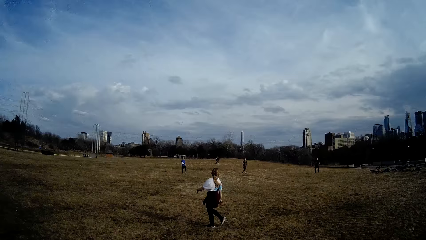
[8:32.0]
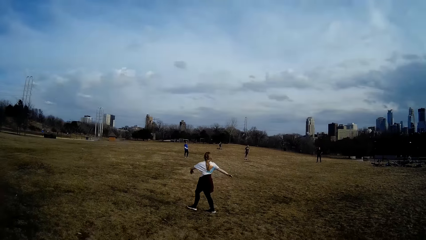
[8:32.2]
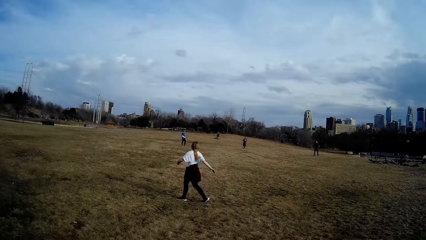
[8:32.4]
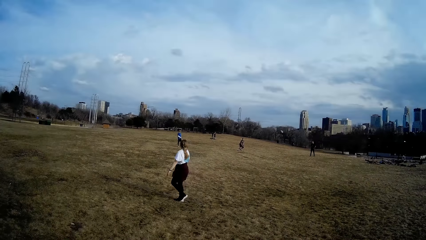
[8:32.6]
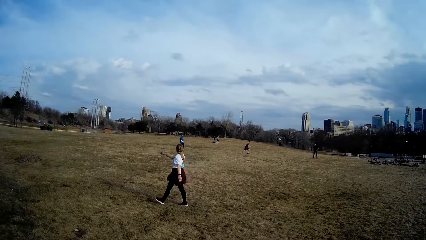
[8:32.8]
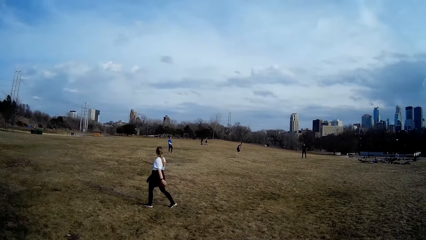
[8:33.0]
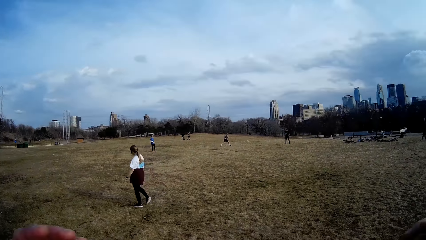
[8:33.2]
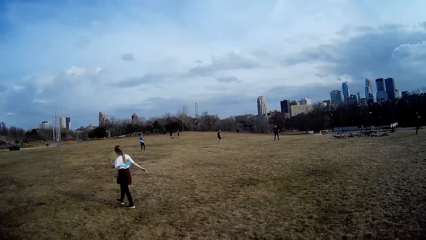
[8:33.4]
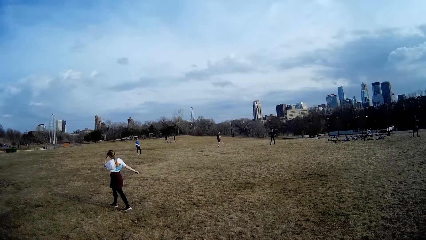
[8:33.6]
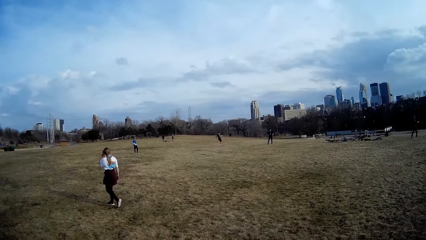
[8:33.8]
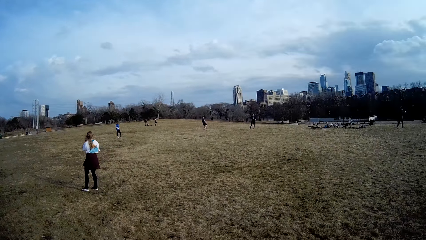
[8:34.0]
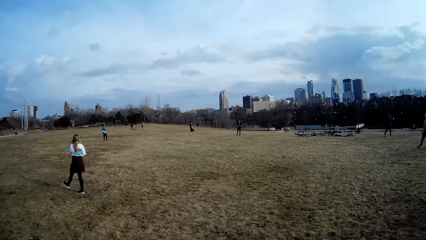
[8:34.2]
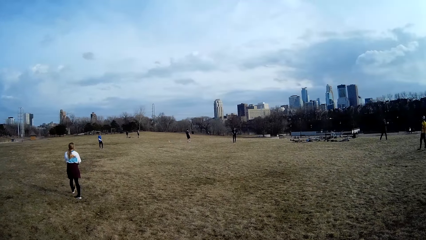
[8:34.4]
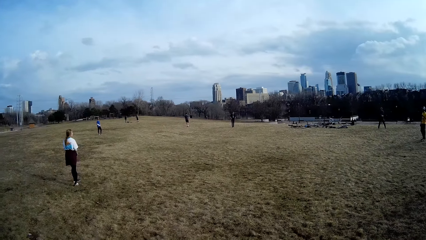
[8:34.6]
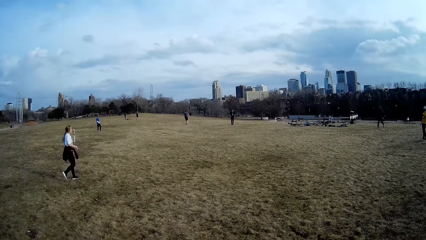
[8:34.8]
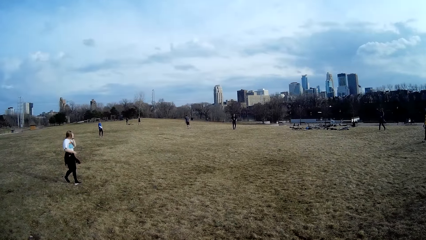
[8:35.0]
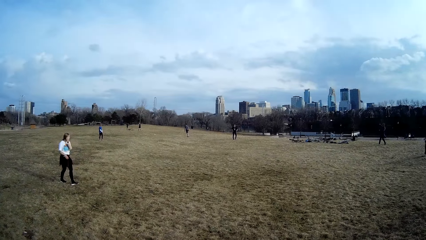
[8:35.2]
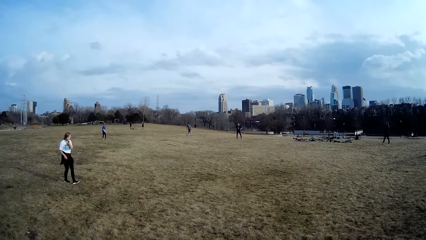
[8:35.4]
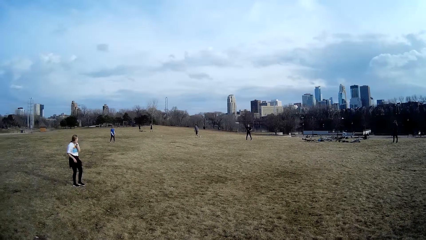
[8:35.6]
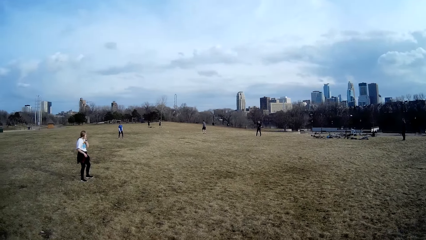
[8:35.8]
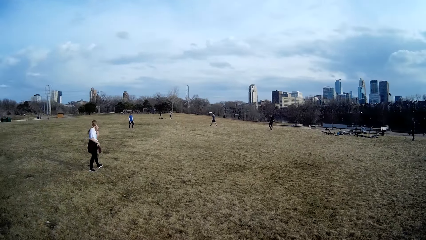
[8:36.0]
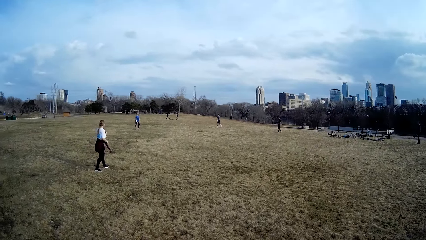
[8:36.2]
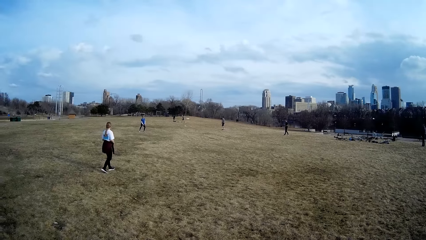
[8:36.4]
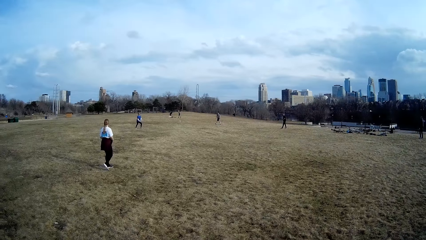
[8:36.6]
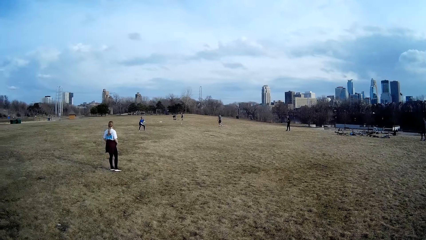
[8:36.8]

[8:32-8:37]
A man follows after the ball.
